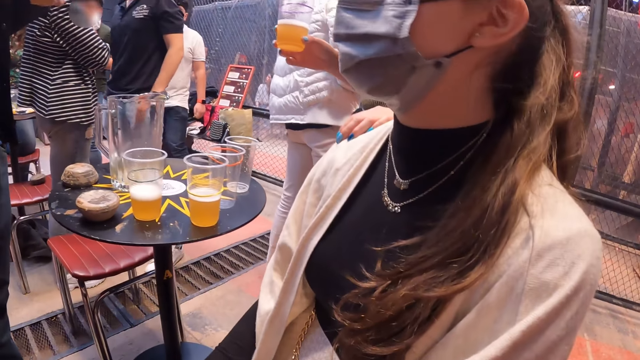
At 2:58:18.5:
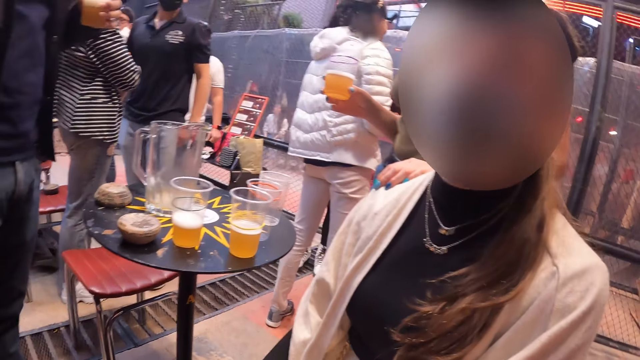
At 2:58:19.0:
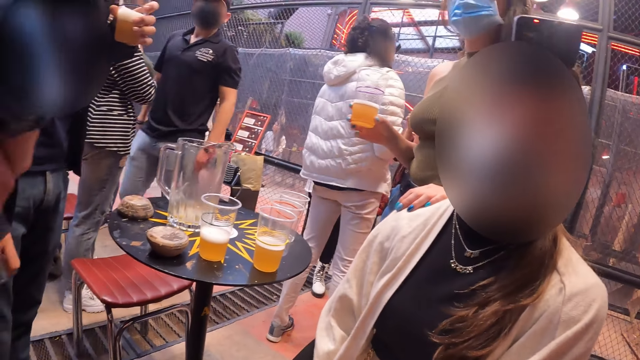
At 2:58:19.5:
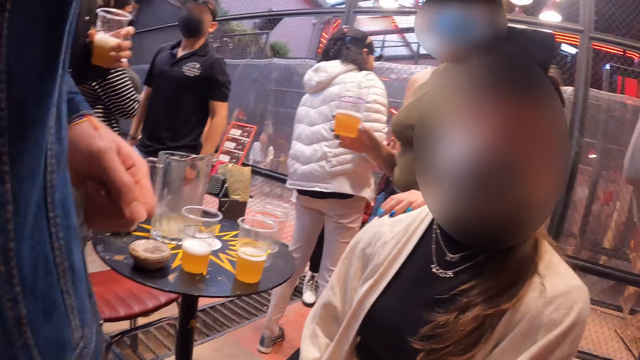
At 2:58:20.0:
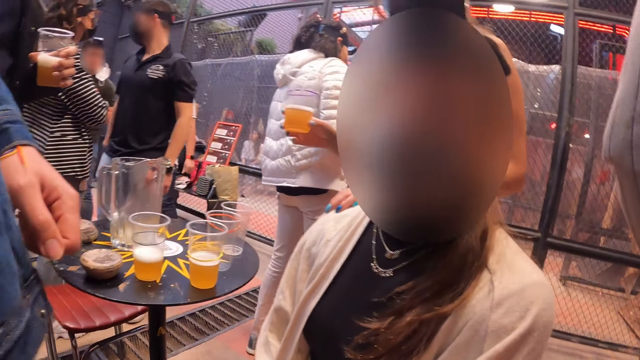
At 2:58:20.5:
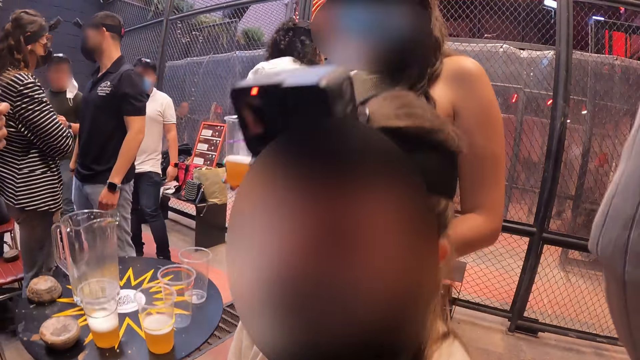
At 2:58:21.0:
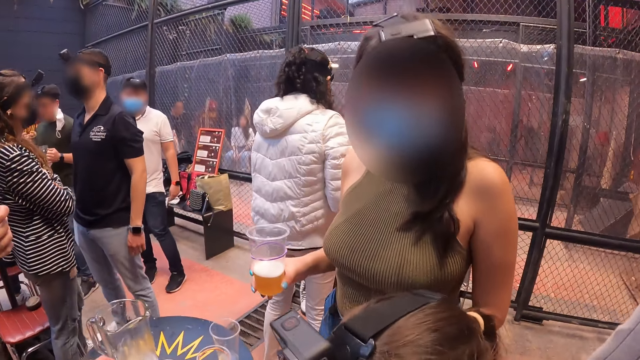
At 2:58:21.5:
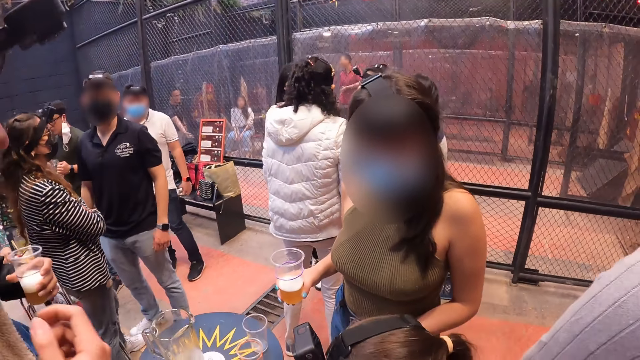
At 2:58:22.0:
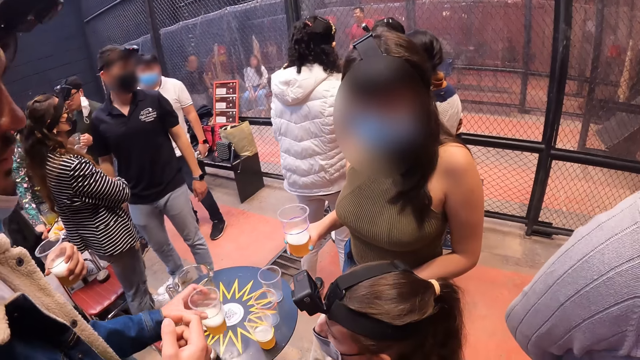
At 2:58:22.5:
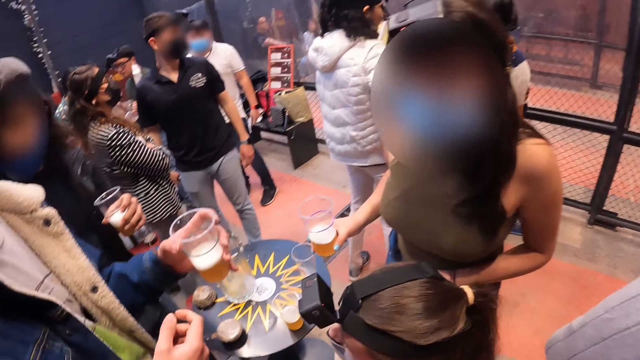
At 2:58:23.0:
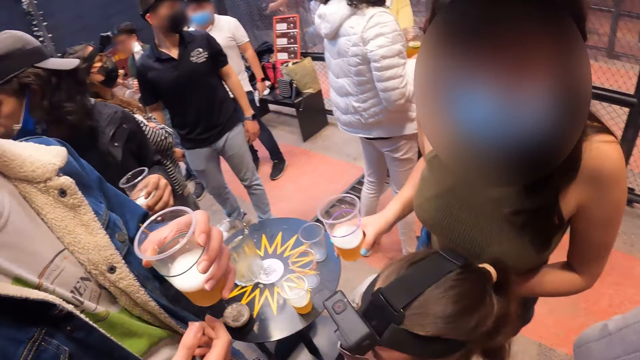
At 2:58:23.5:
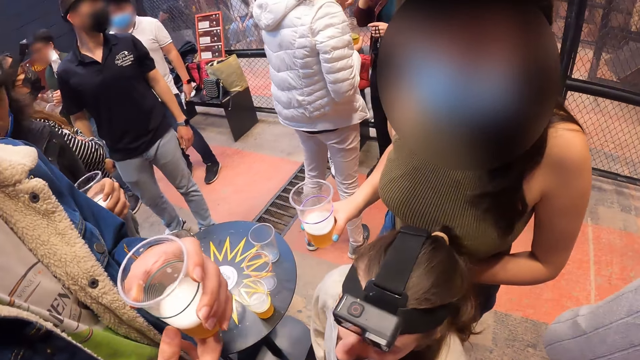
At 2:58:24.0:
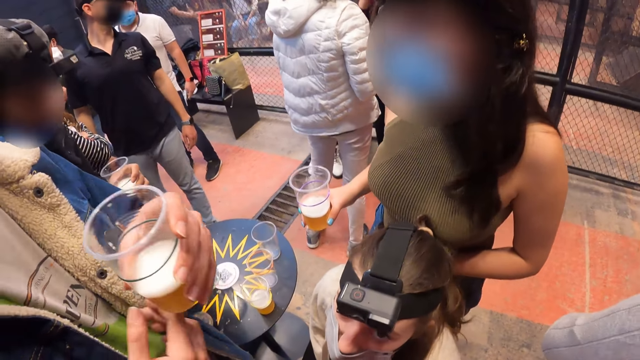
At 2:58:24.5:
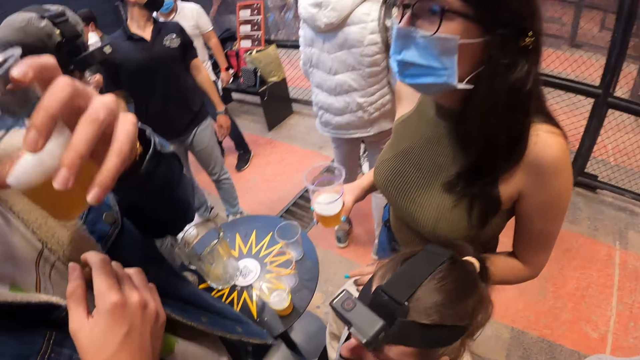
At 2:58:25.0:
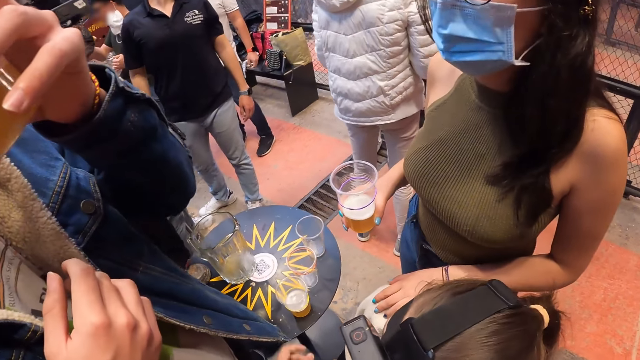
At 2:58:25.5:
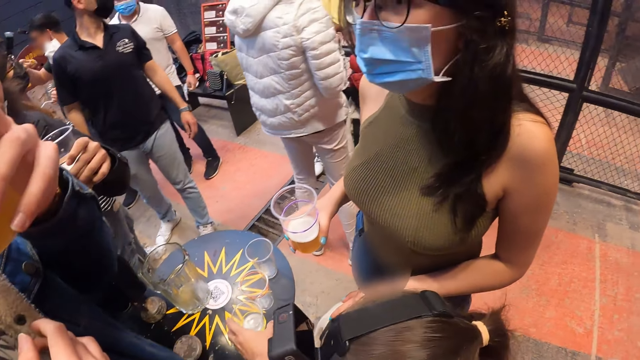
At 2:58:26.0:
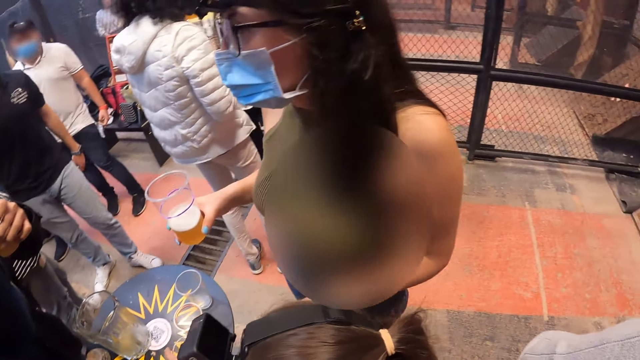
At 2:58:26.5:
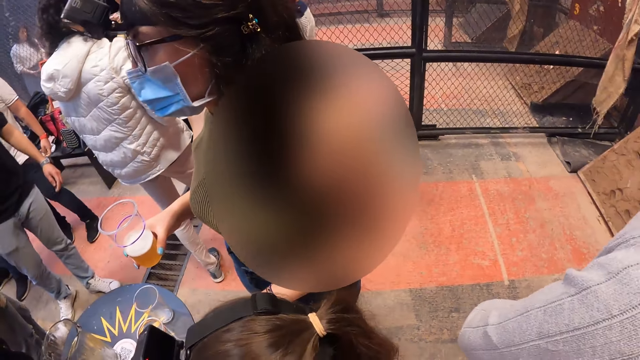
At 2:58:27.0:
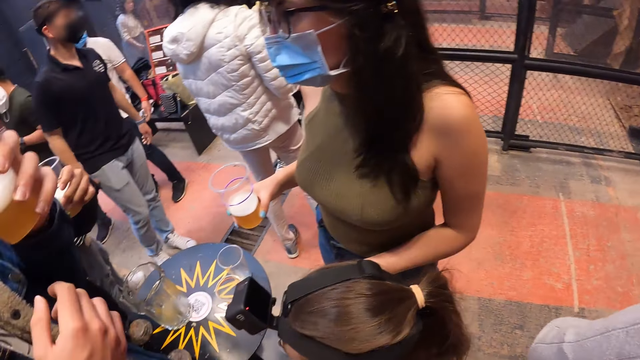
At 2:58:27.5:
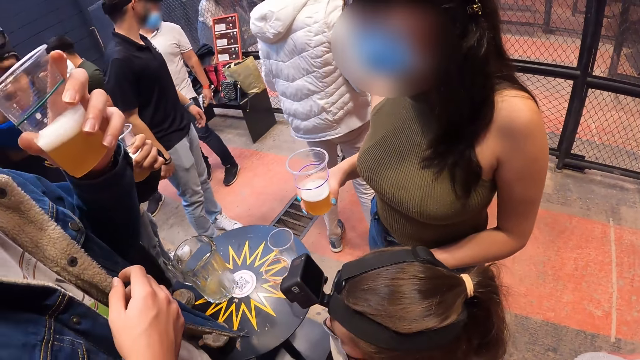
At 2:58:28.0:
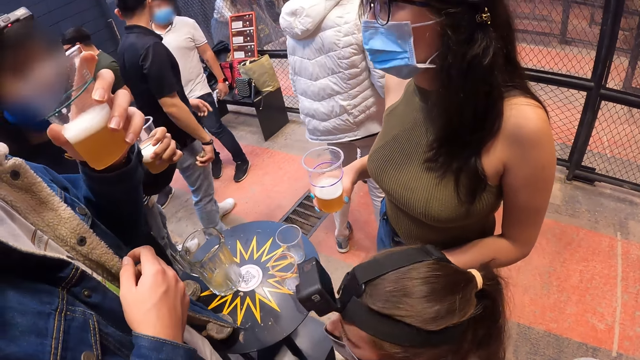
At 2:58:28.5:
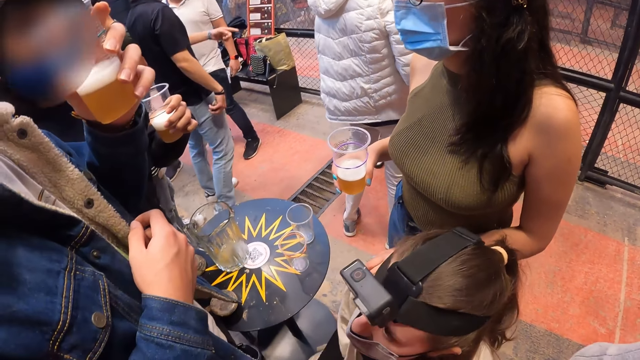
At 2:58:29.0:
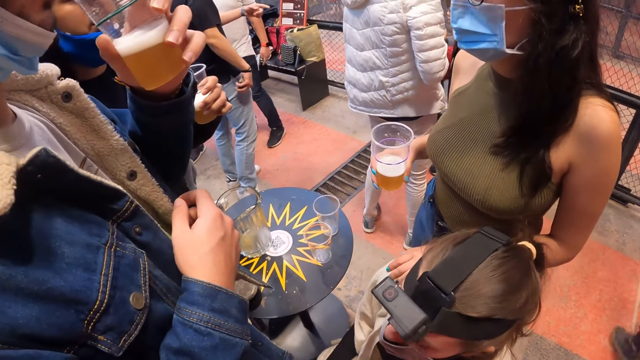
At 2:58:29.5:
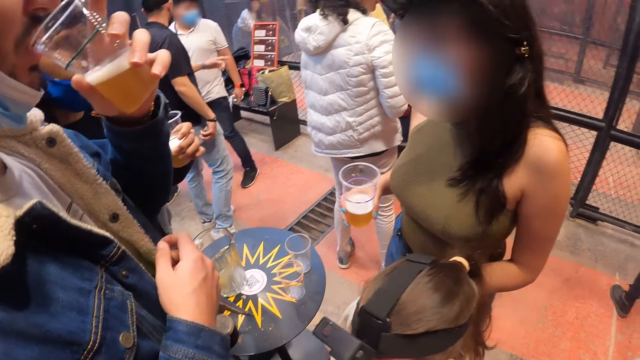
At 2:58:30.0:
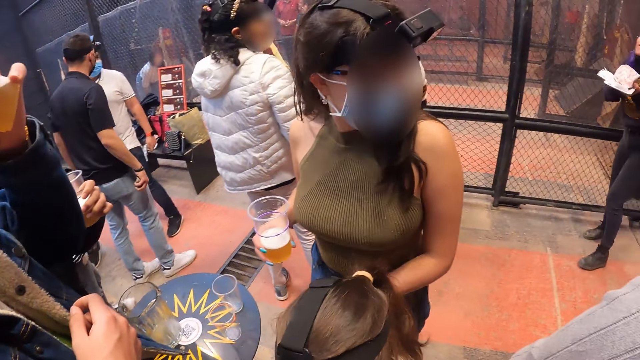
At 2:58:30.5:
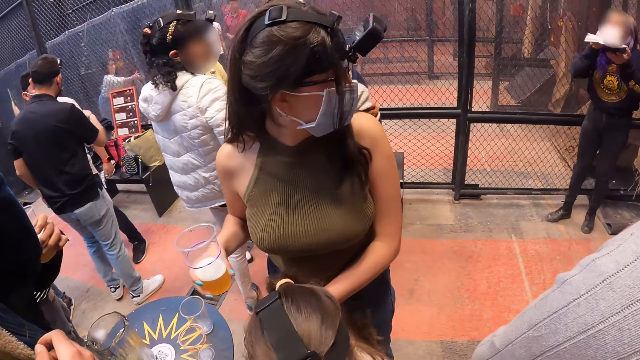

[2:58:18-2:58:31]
A man takes the cup from the table with his left hand. The man drinks the beer from the cup with his left hand.

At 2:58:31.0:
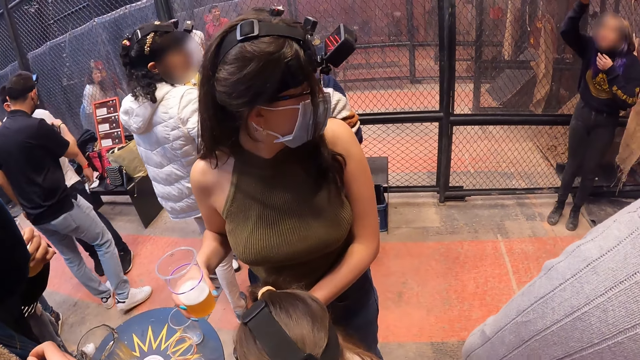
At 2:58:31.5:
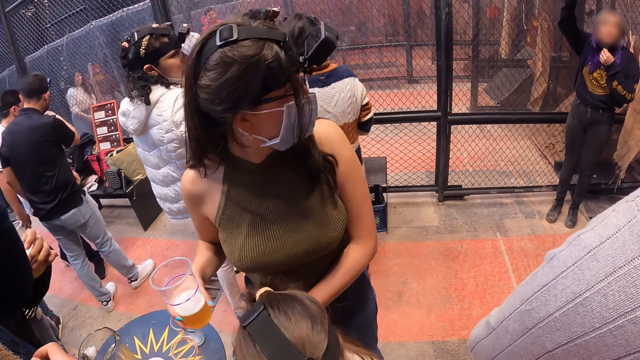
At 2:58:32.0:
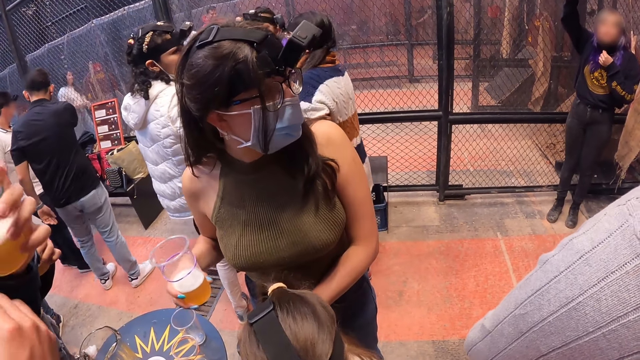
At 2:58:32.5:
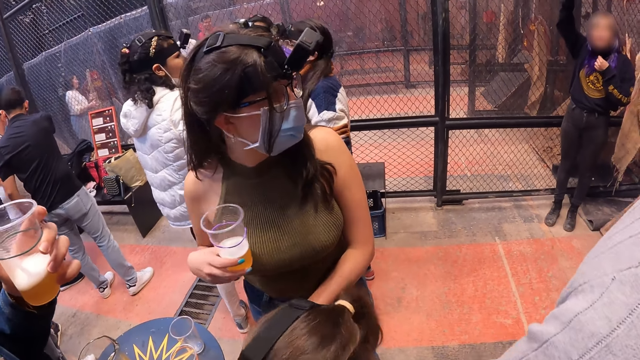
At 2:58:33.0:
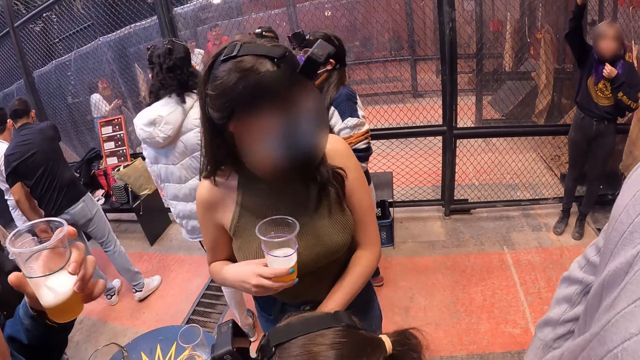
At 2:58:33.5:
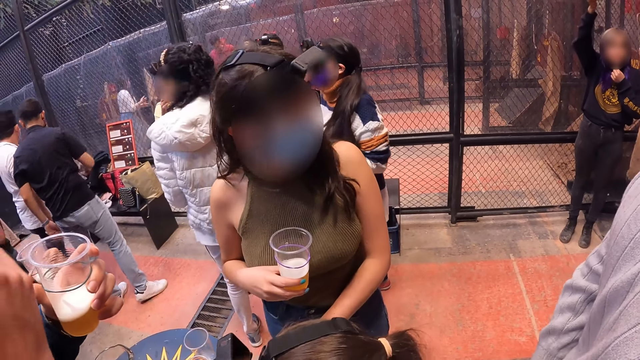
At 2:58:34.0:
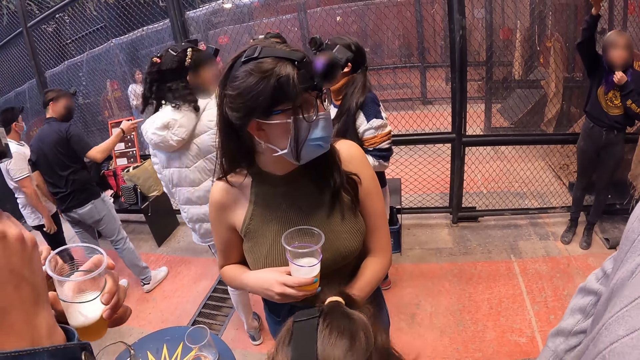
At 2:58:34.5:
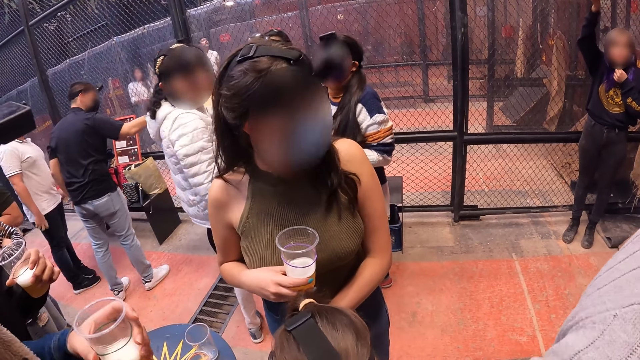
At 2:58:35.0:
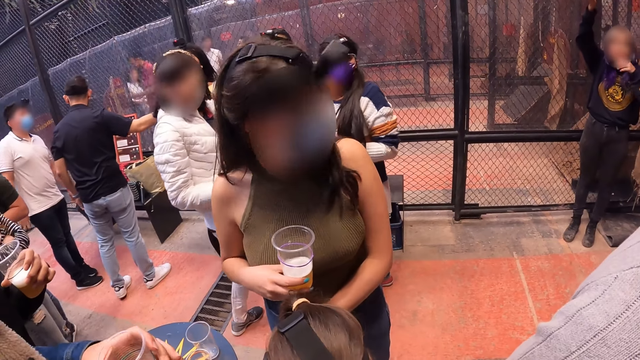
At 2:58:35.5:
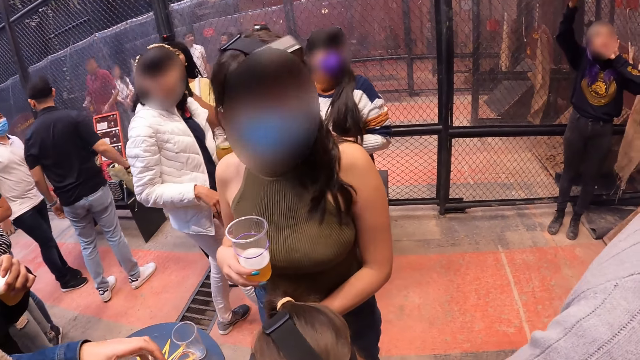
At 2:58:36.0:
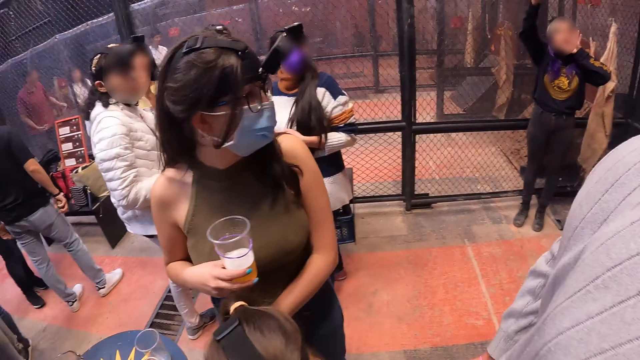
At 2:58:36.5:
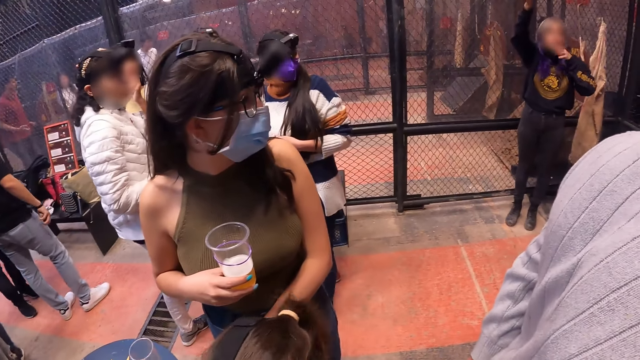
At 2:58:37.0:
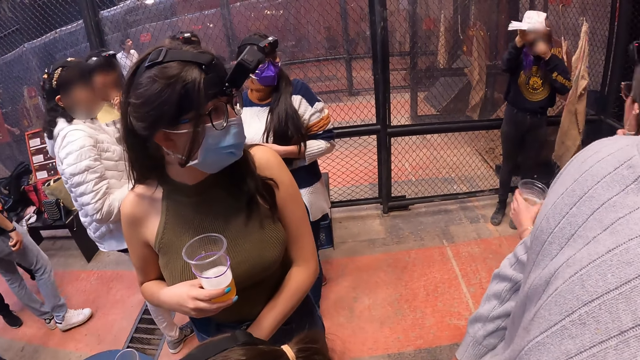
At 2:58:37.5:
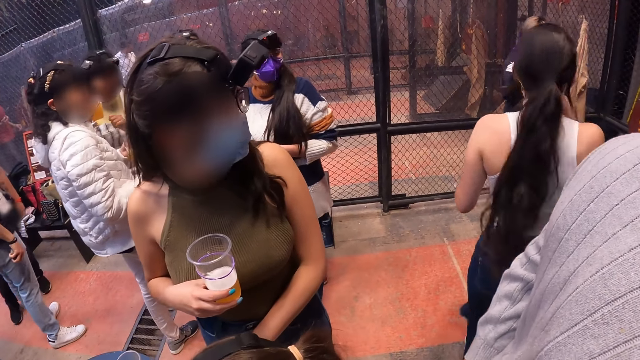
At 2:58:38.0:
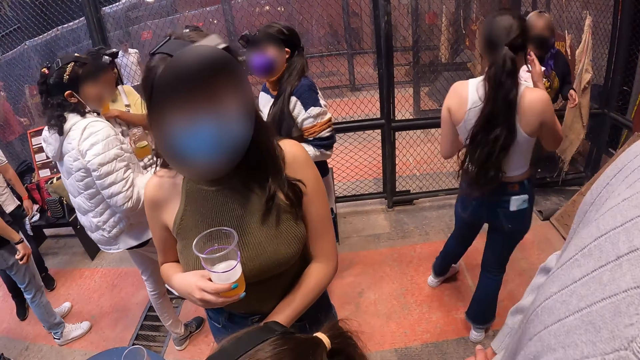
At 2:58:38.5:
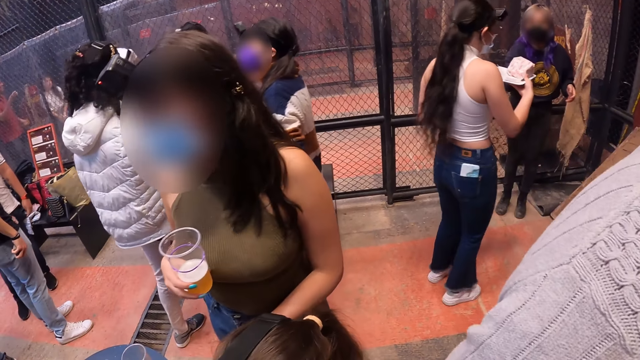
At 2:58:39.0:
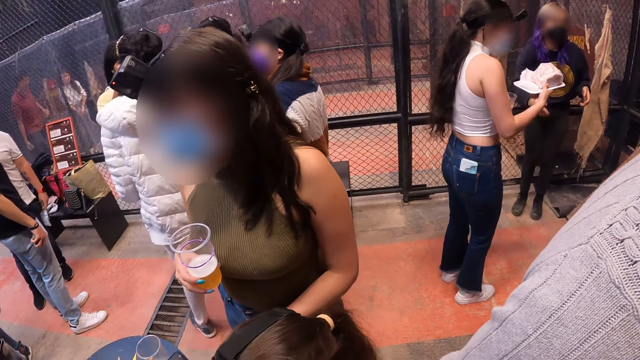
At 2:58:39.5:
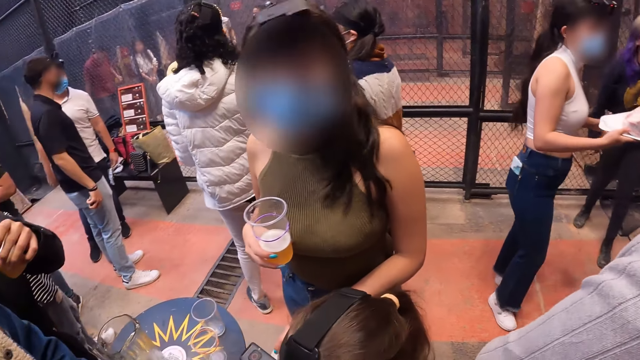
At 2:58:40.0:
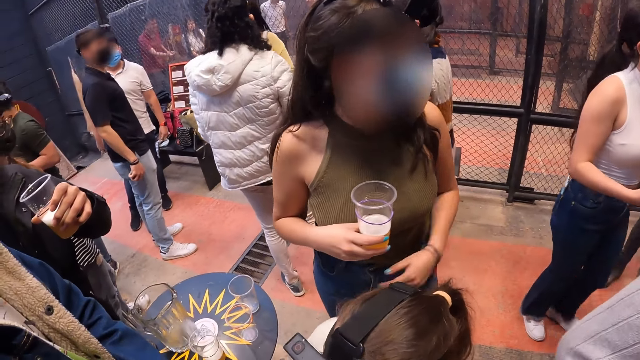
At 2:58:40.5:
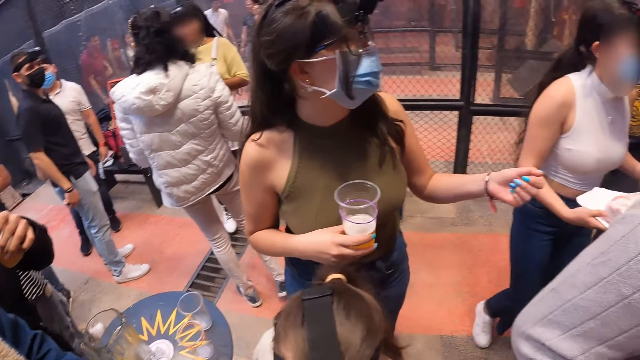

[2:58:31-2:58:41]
A woman speaks to the group and the camera wearer. A lady holds a glass of drink. The woman gives a plate of cake to another woman with her right hand.
